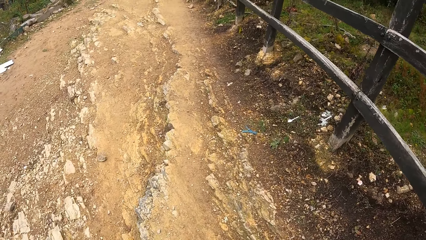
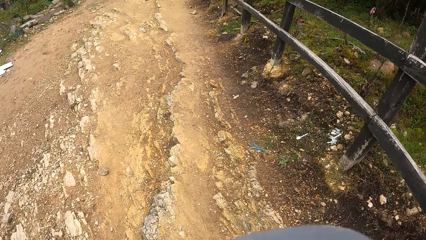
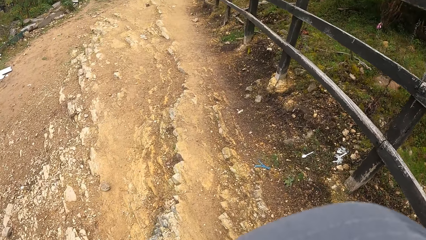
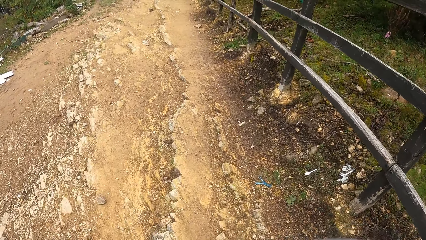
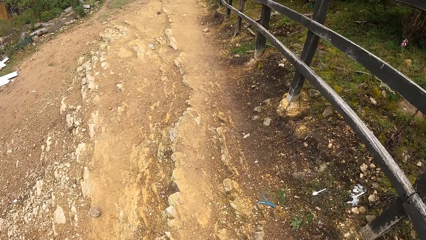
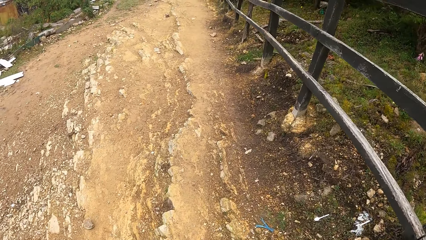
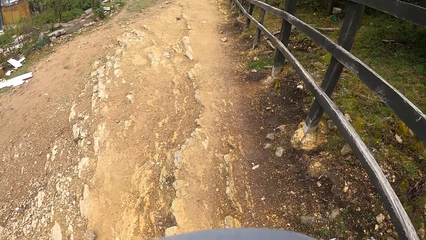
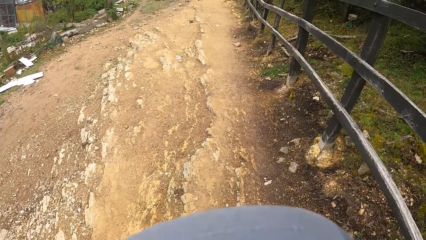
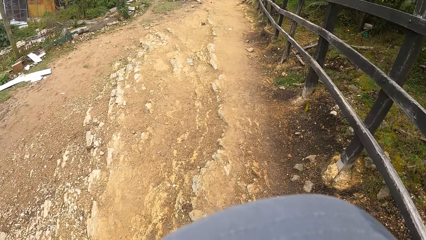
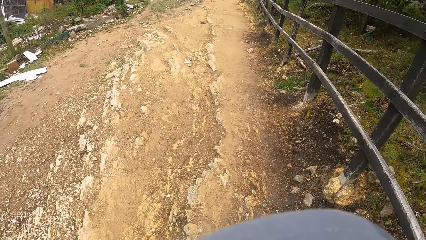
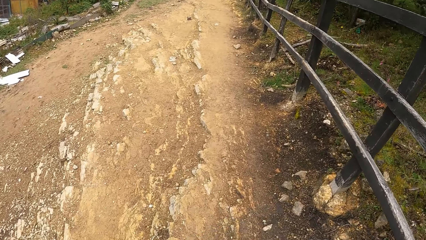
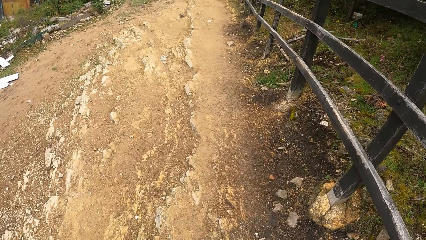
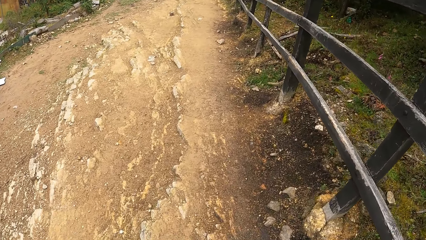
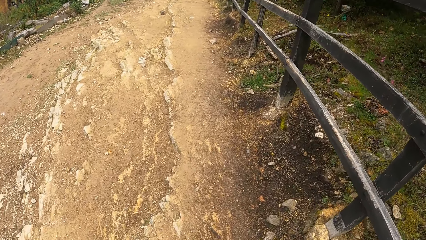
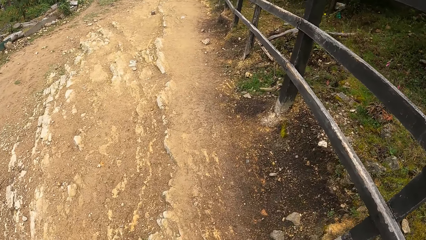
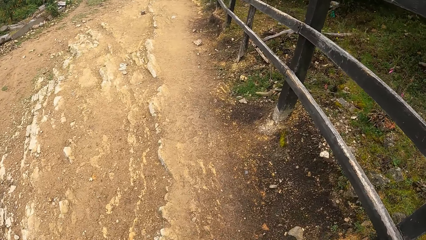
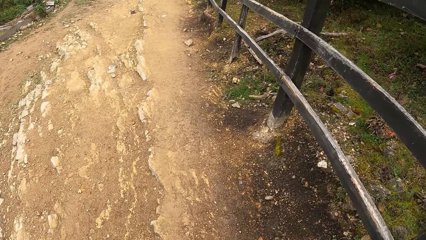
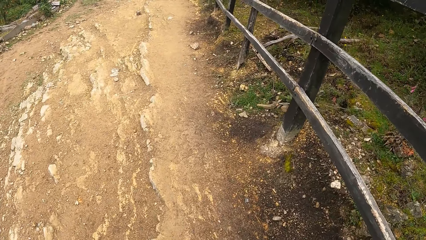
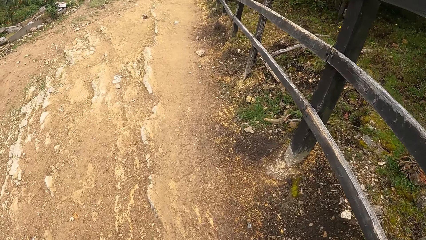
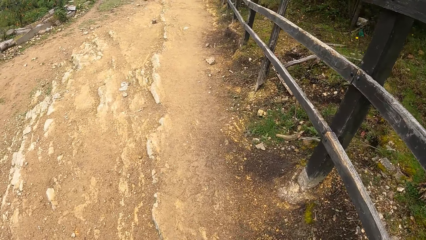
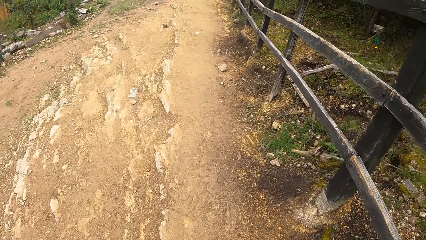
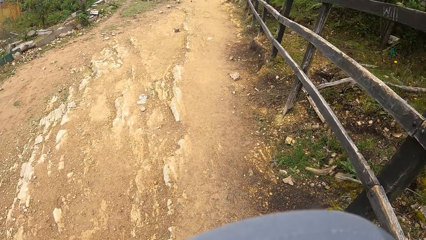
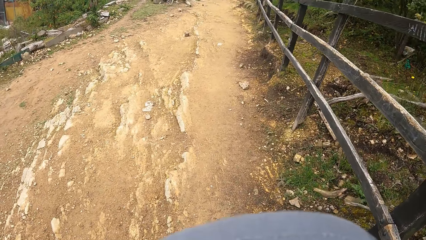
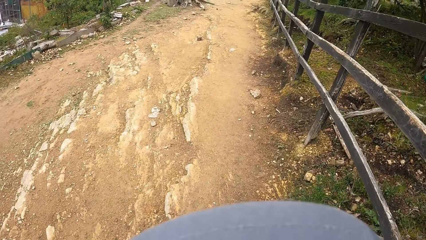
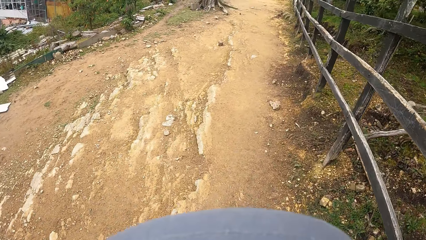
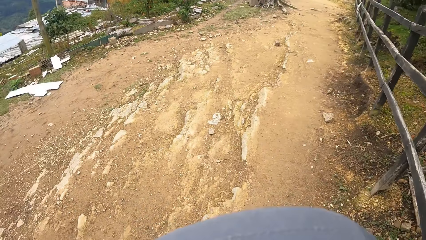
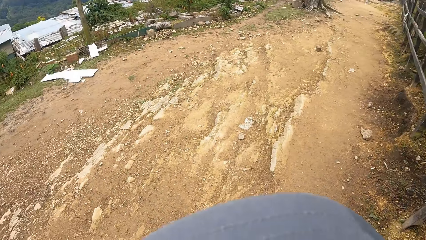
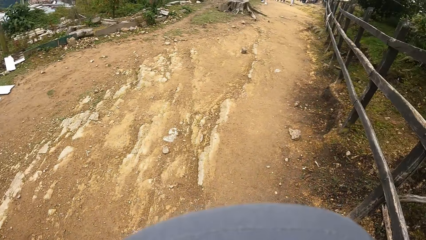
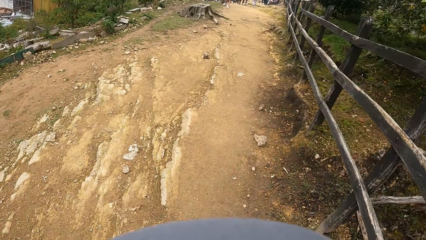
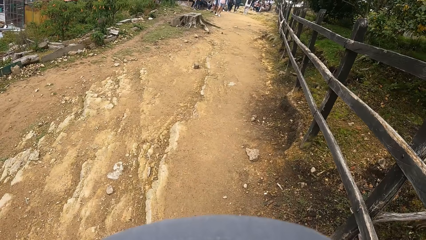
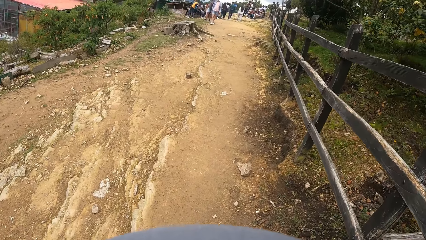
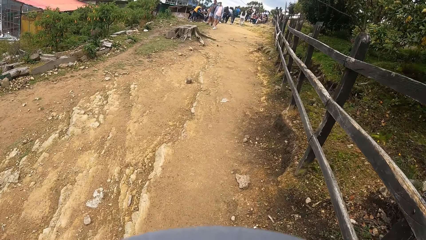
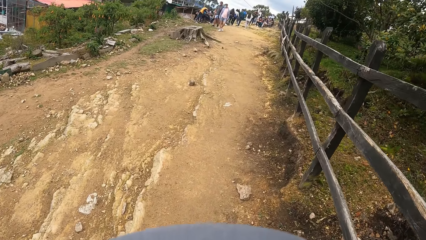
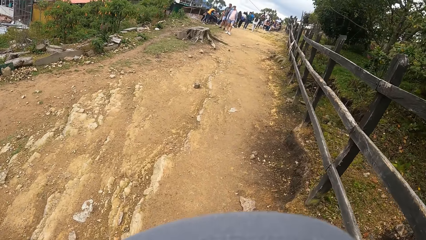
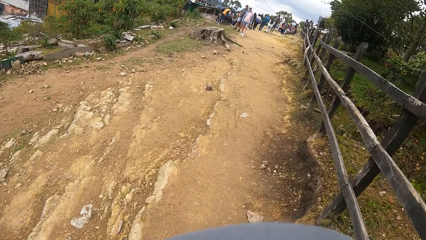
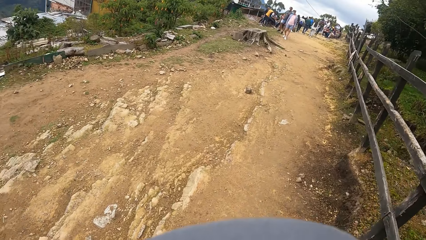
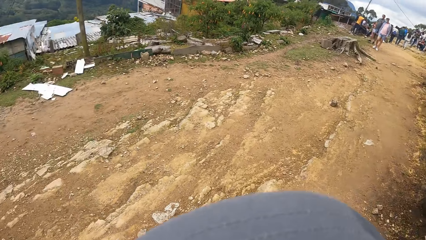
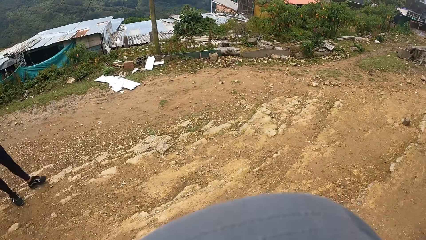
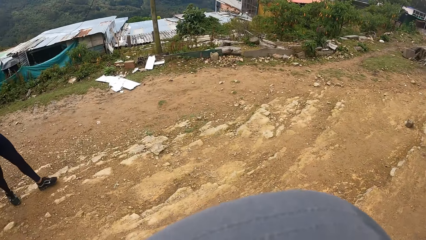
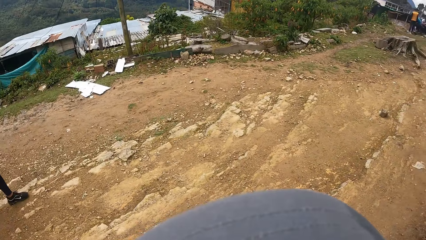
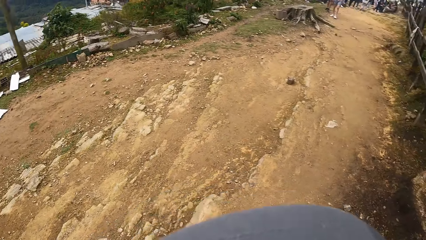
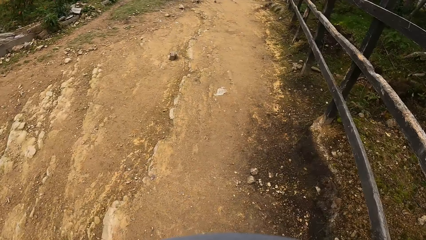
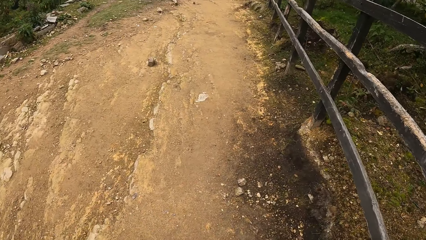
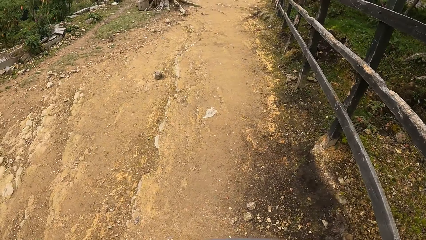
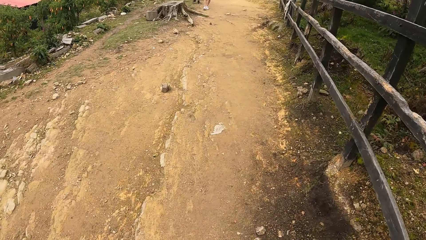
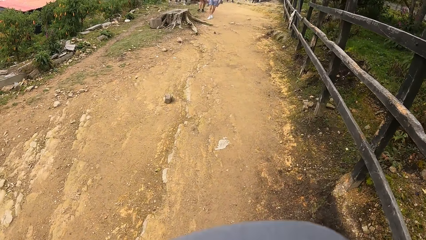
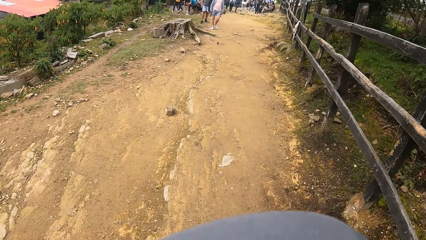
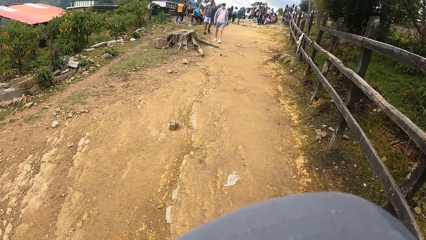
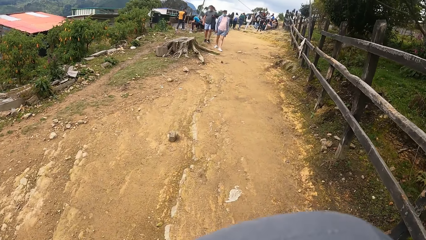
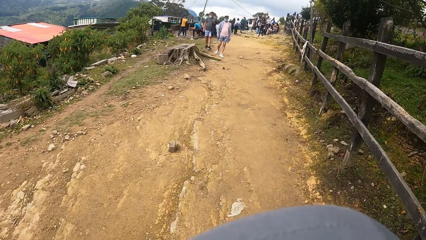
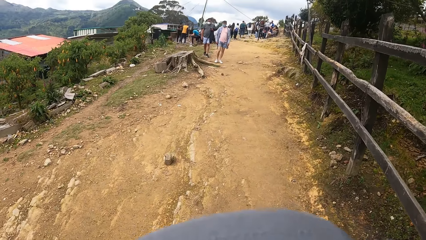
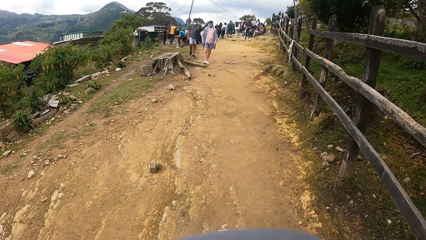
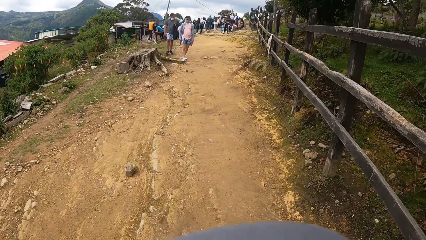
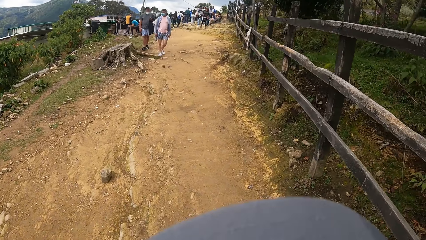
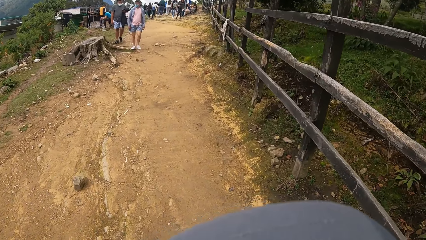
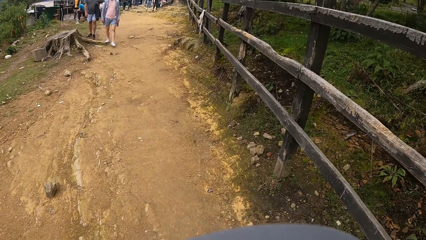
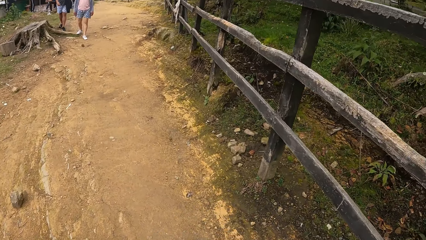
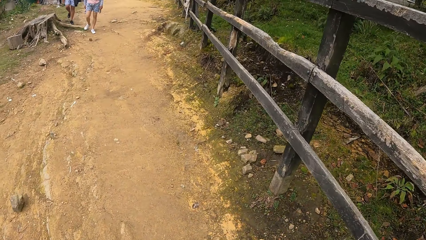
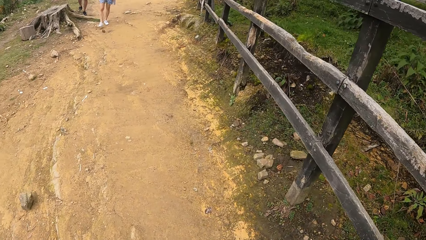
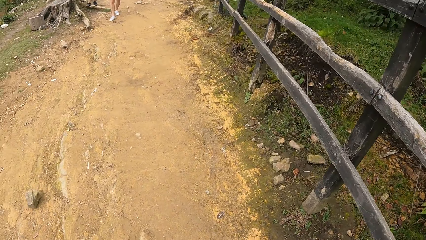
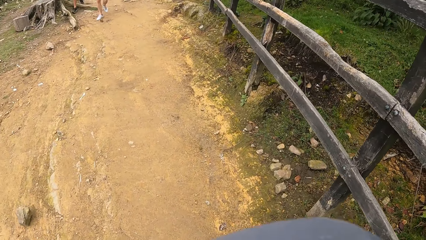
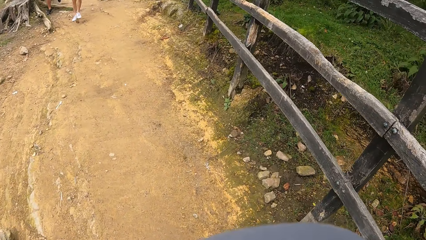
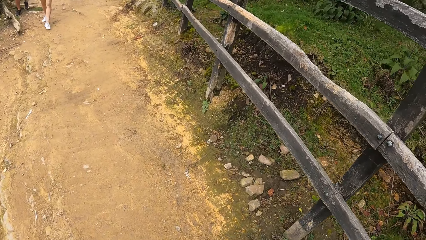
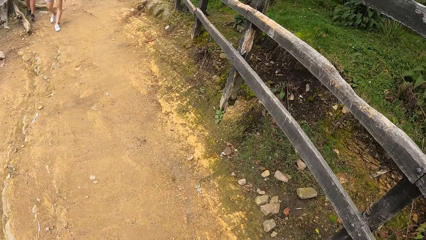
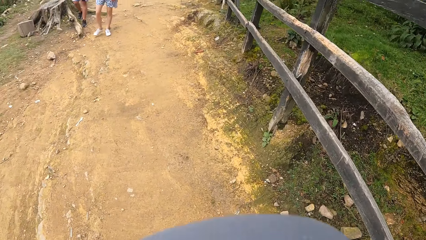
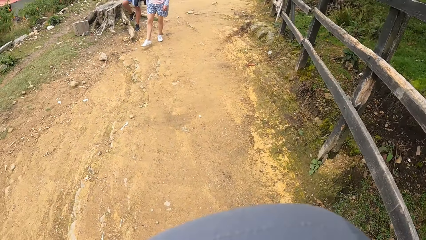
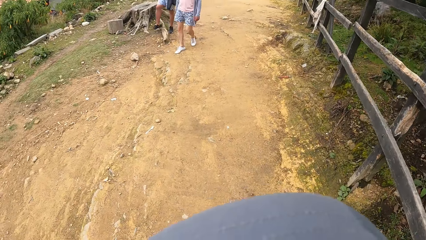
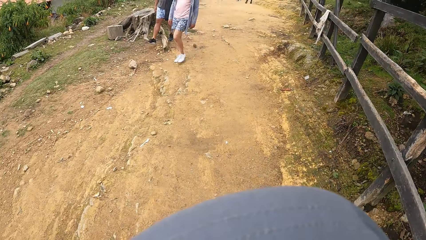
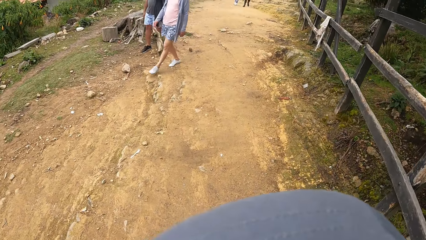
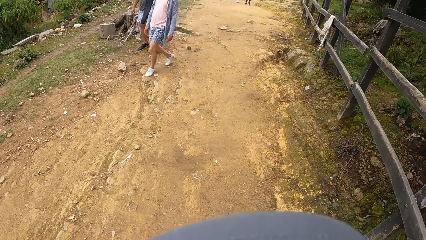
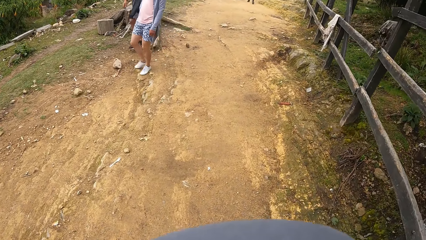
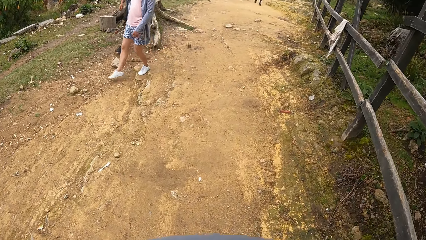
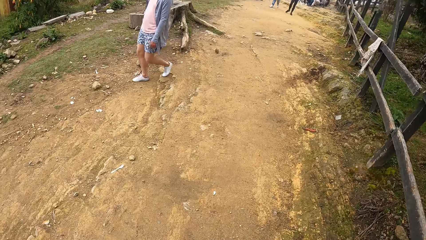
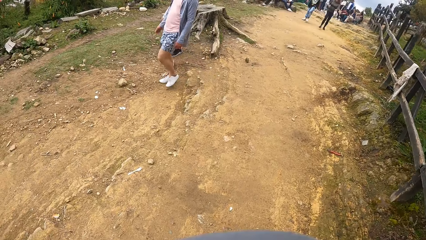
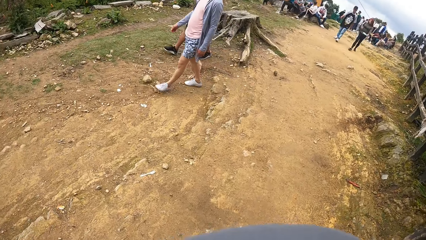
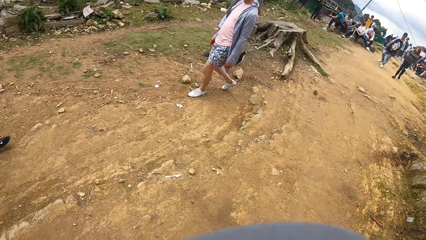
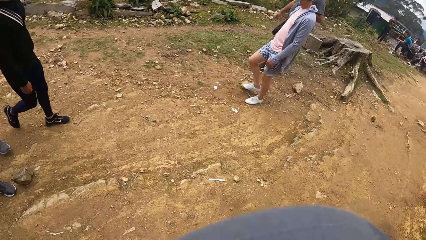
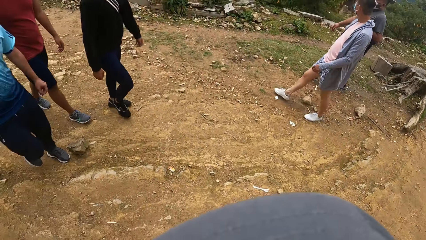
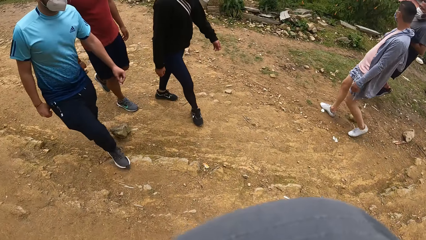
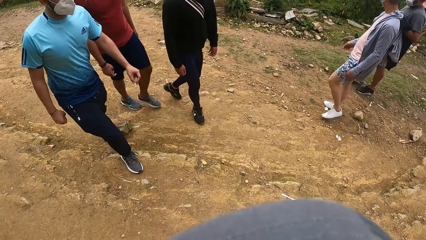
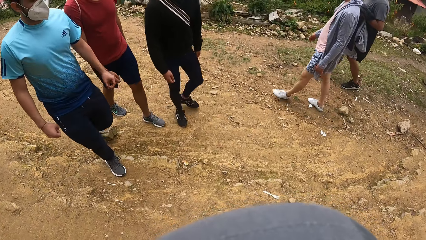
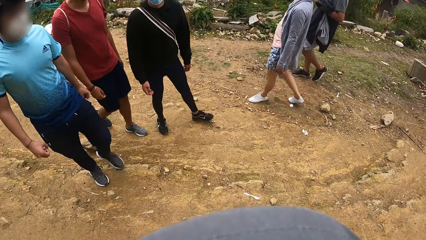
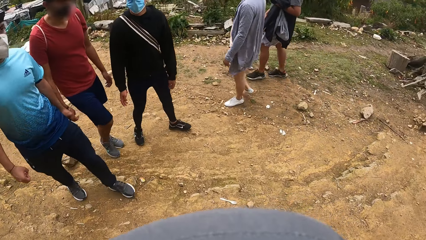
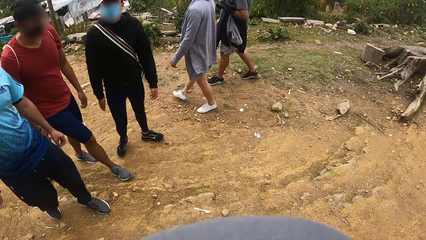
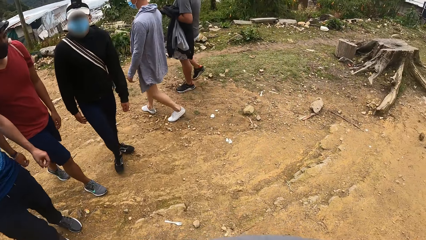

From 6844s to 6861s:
The camera wearer walks around. They look around.
